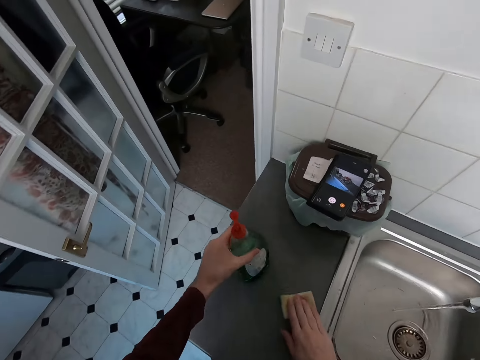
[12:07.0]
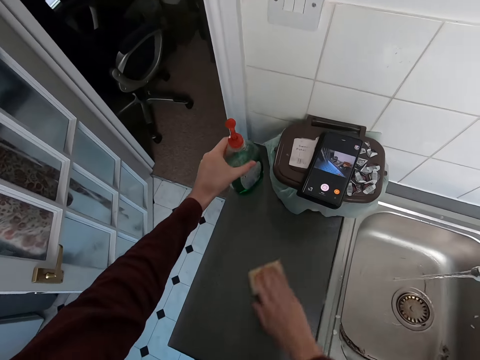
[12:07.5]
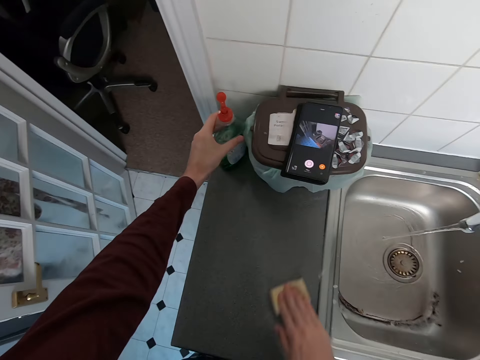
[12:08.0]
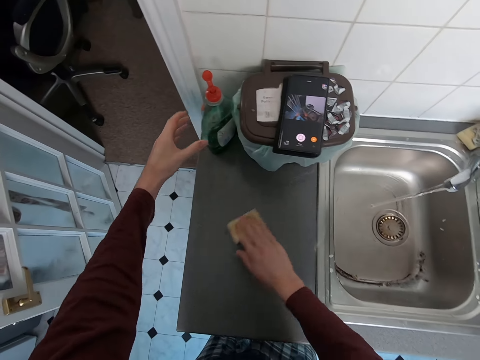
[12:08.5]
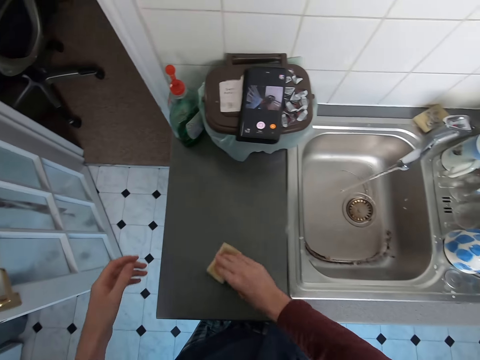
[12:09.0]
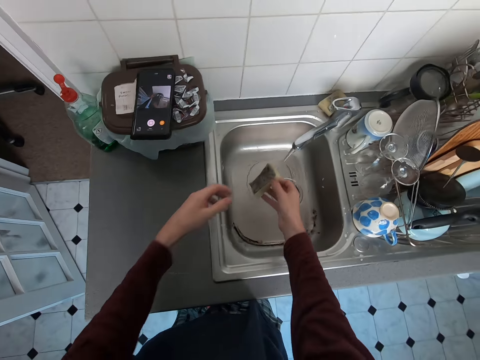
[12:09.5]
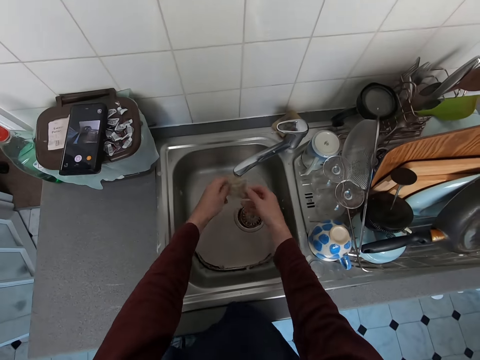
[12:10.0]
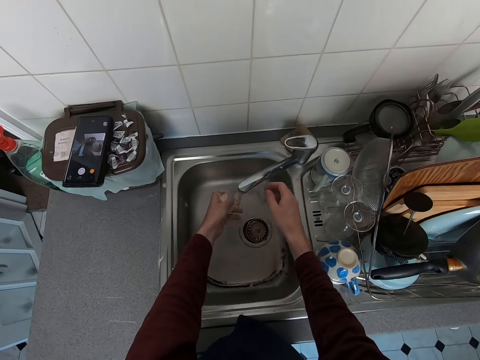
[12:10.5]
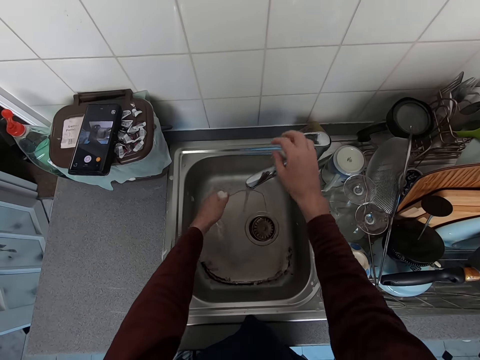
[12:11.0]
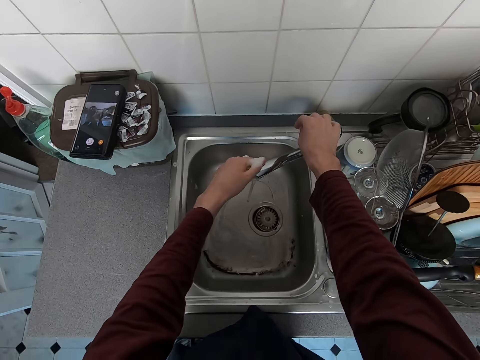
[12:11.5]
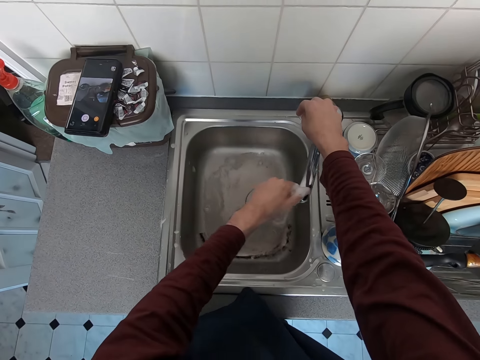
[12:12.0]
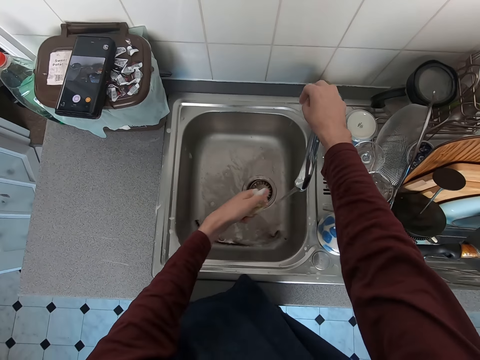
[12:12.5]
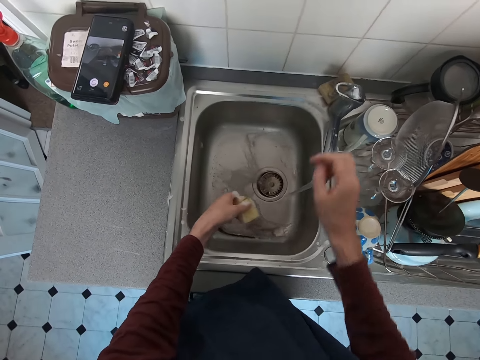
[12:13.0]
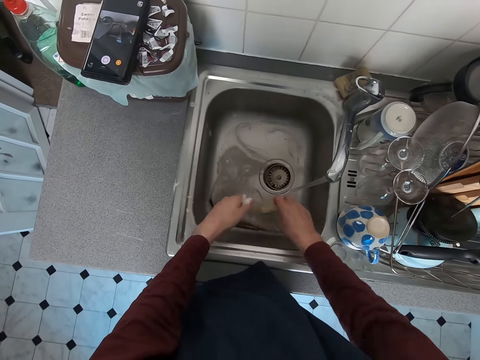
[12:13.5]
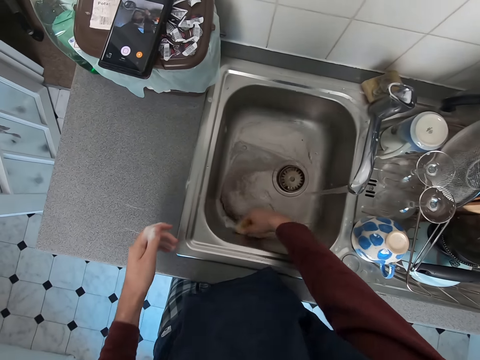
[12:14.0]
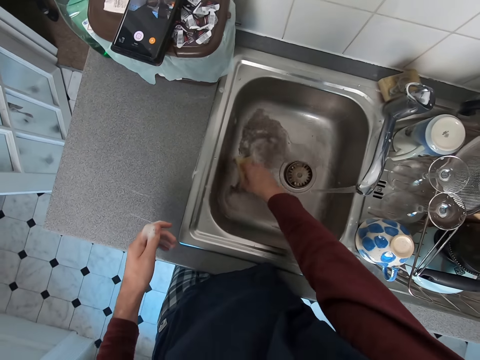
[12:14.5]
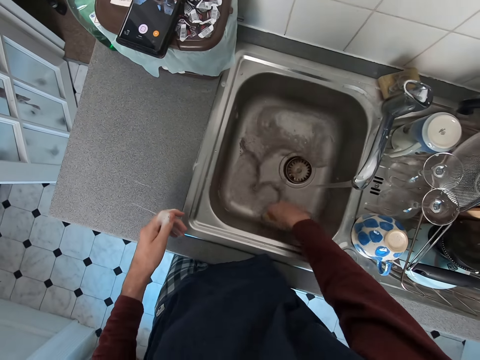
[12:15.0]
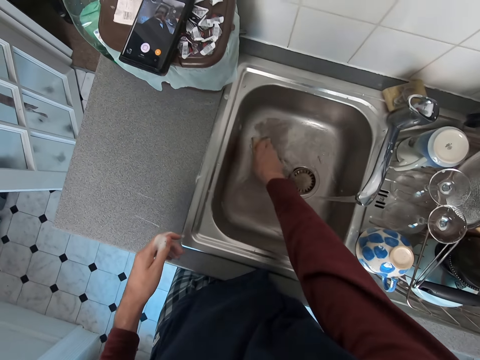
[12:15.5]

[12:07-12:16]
The camera wearer picks up the sponge, moves a bottle of soap on a sink, and wipes on the sink. They rinse the sponge in the sink. They adjust the tap water. They wash the sink.

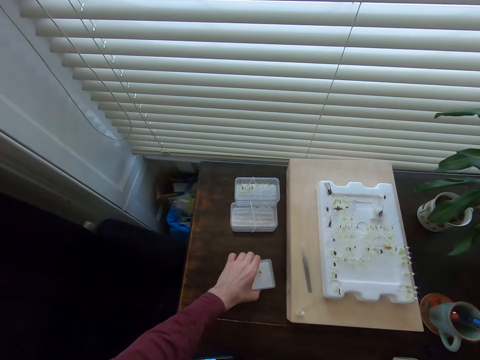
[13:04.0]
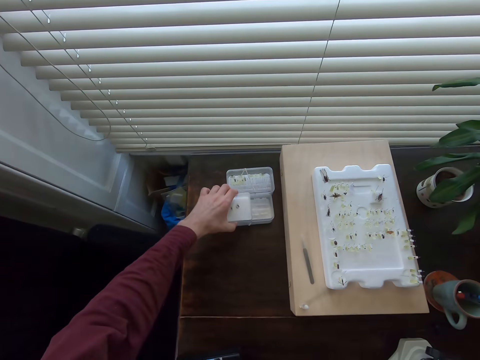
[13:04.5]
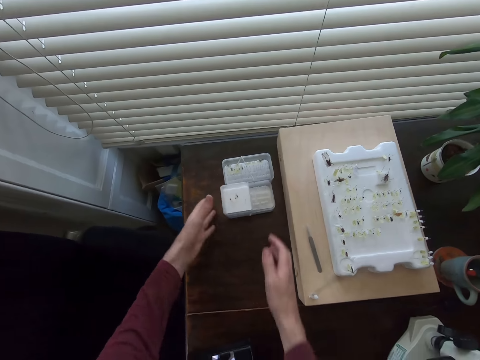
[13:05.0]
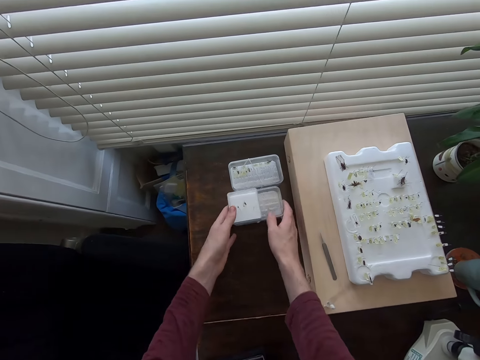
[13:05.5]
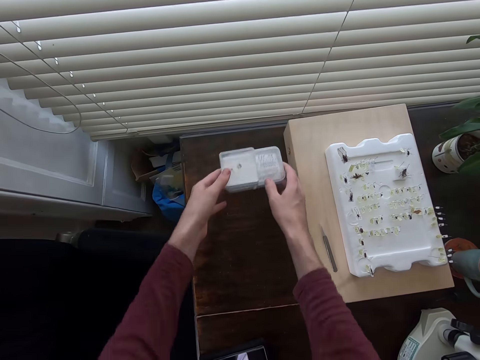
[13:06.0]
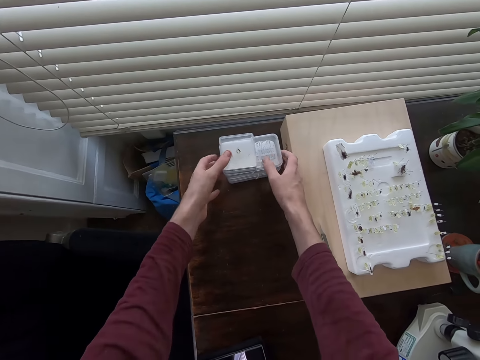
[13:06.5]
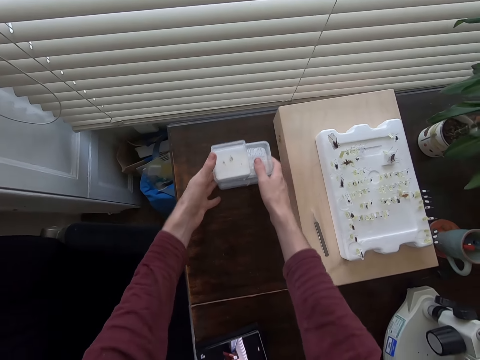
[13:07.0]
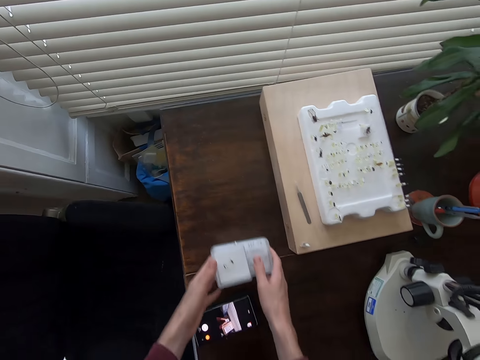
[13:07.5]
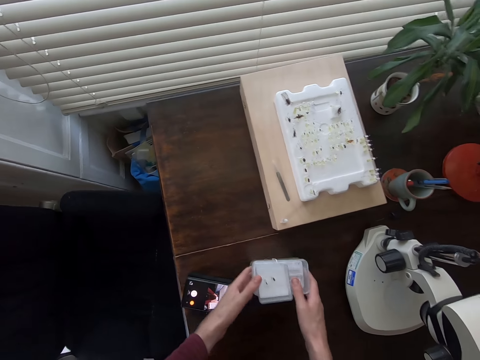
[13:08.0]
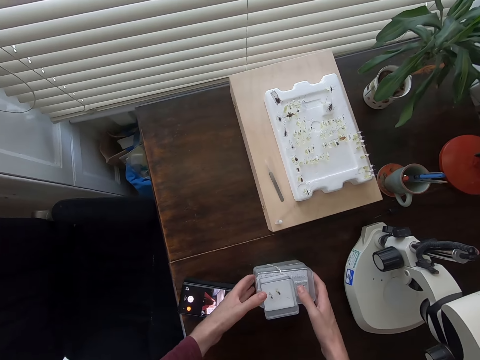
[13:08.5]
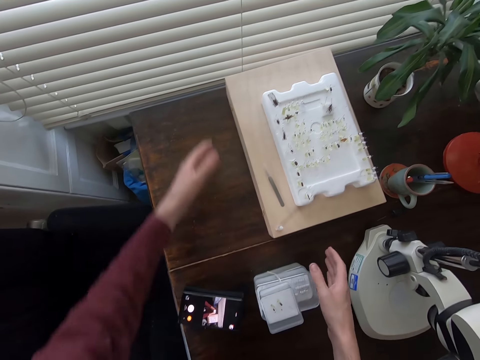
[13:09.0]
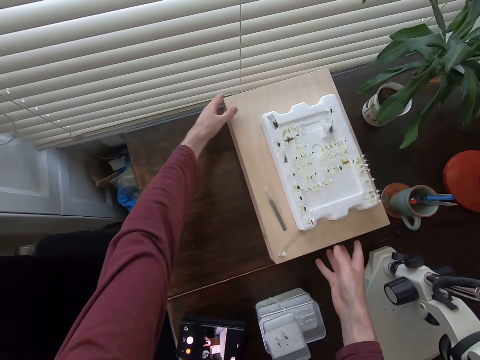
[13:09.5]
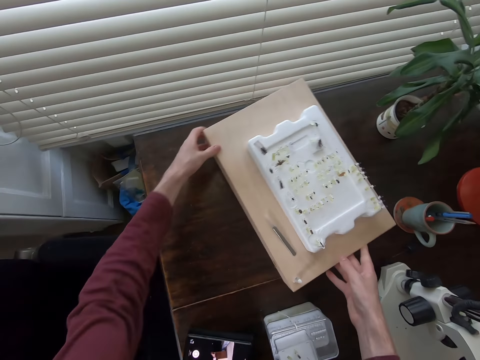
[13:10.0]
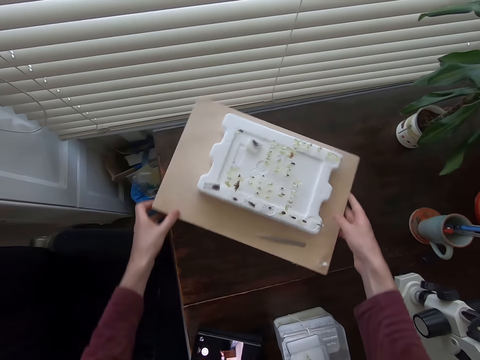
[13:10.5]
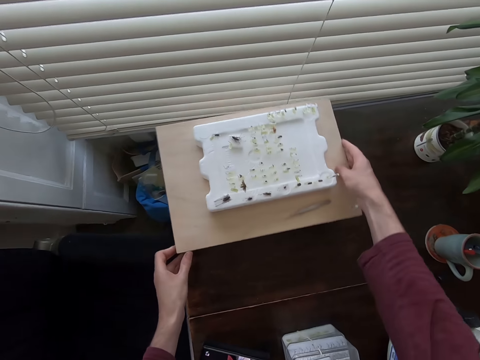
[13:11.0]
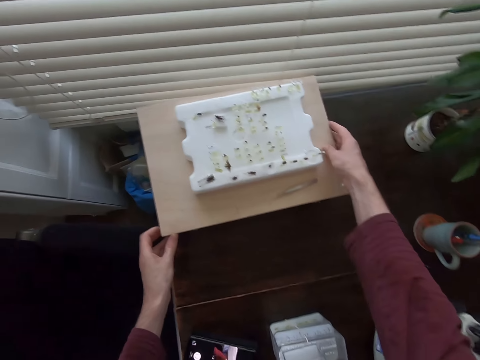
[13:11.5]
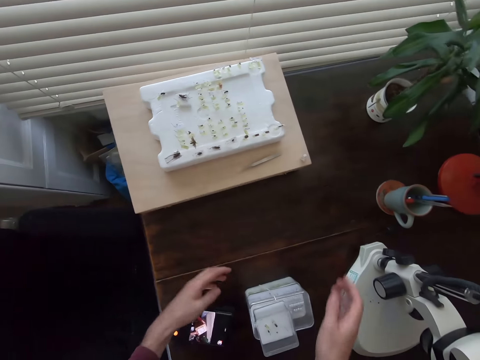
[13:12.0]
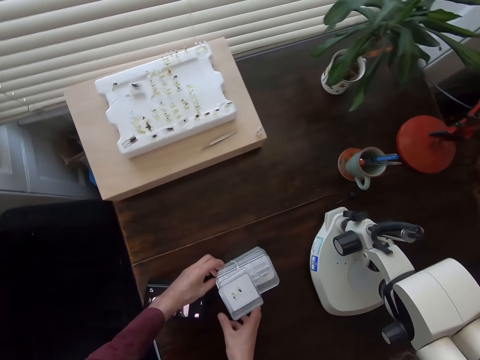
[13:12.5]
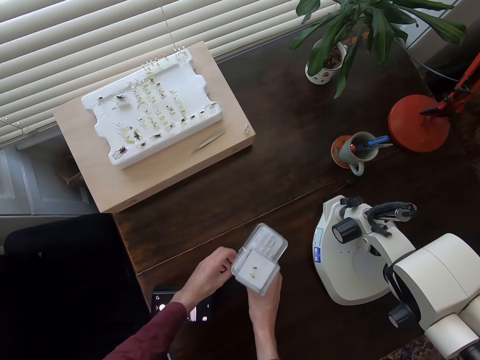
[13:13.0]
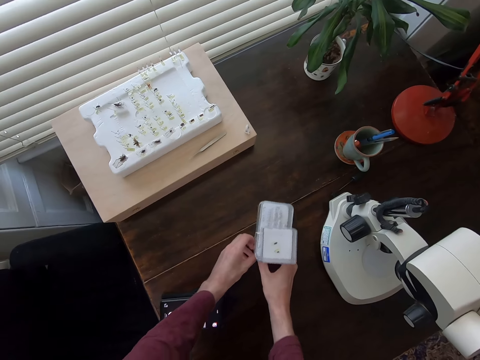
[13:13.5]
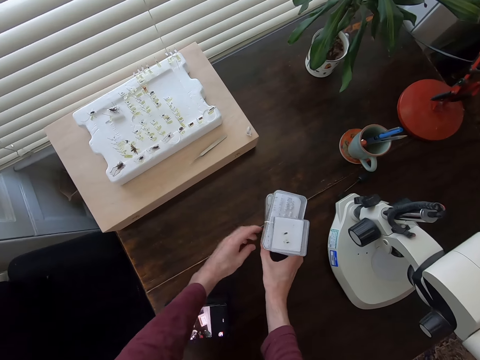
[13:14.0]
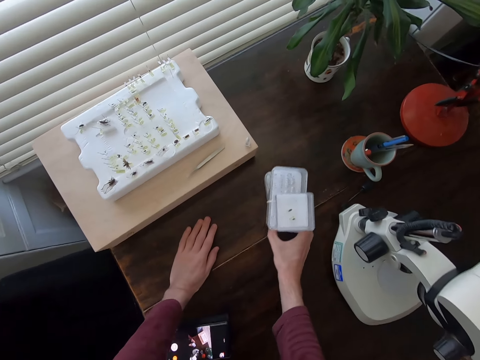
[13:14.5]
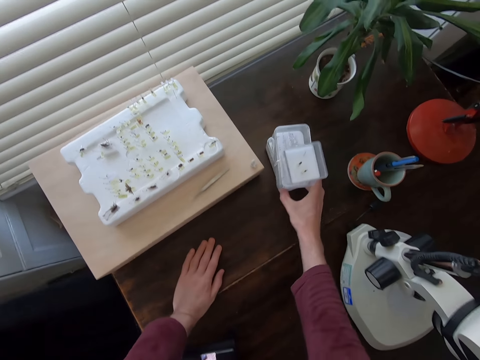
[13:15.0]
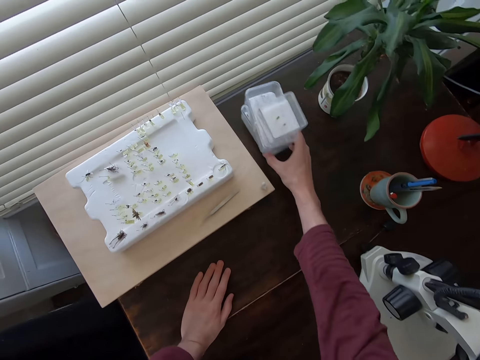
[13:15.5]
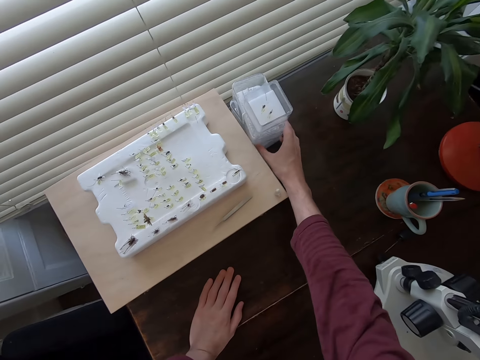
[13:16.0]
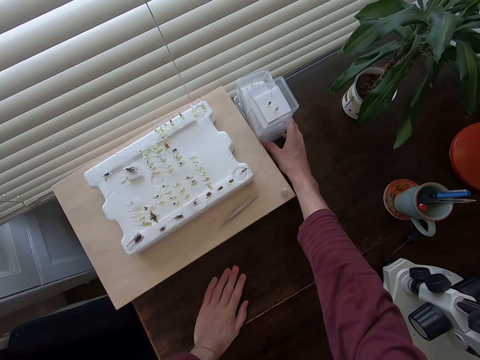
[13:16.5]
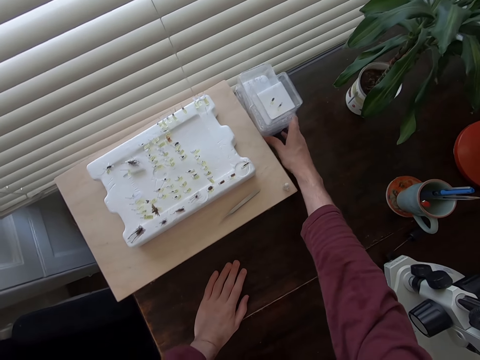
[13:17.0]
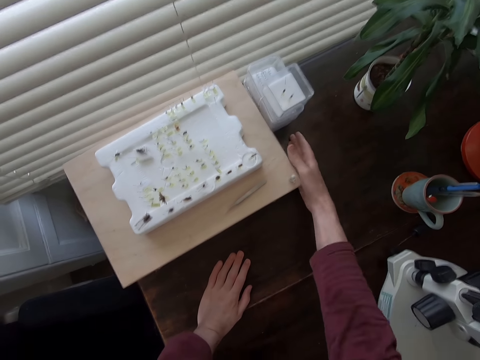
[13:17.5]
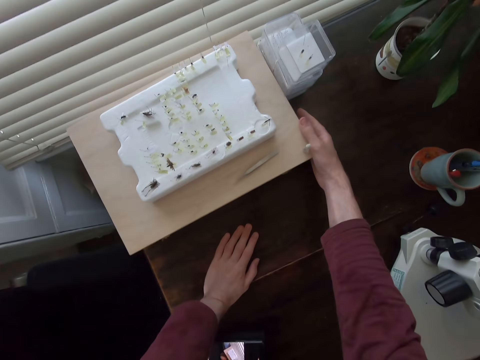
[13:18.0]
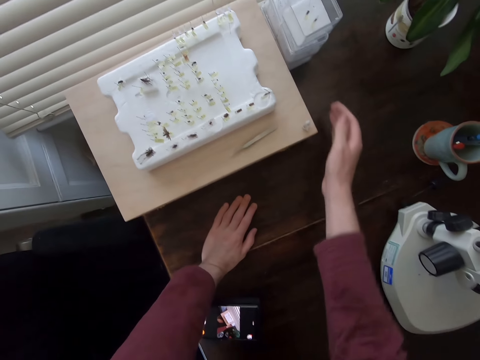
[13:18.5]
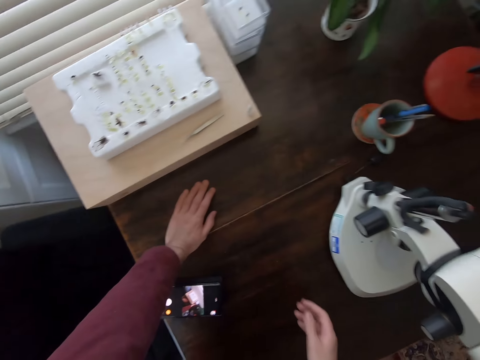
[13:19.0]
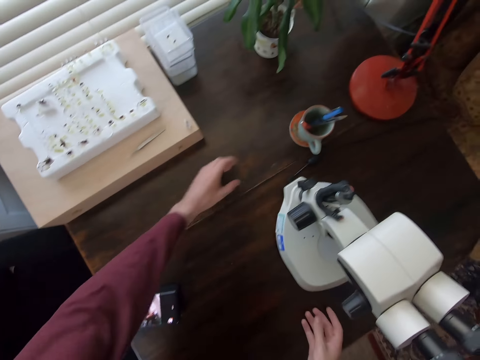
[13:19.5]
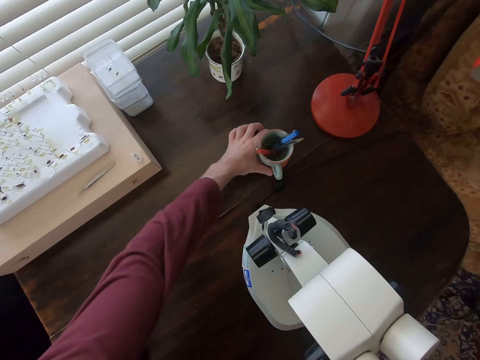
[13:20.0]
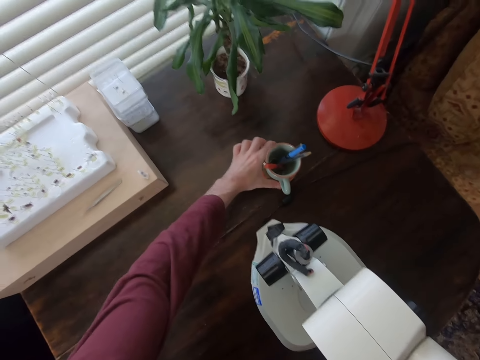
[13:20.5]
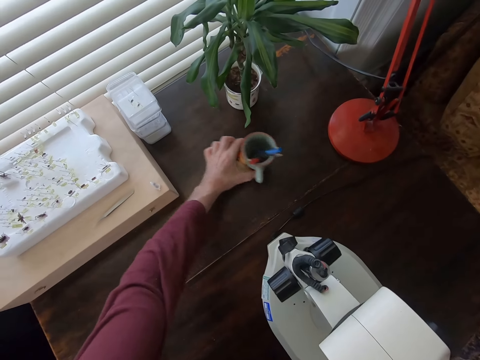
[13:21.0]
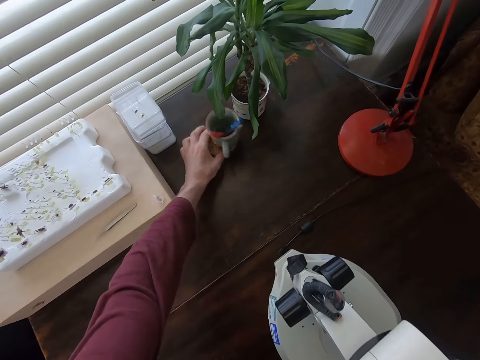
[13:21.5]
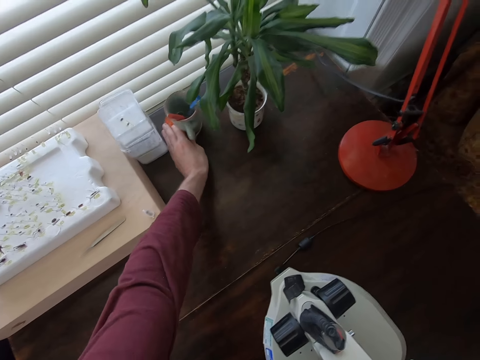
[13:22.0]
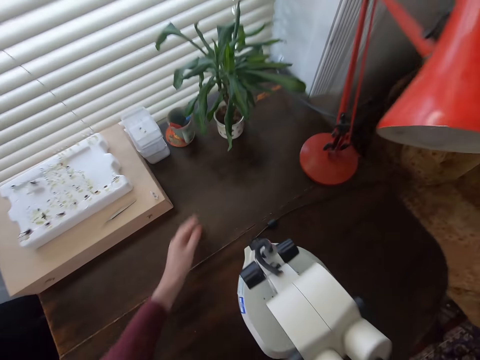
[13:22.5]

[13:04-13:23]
The camera wearer picks up a tin on a table. They put the tin on a larger tin on the table. They pile the tins on the table. They move the tins on the table. They pick up something. They arrange a box on the table. They arrange the tins on the table. They arrange a cup on the table.
